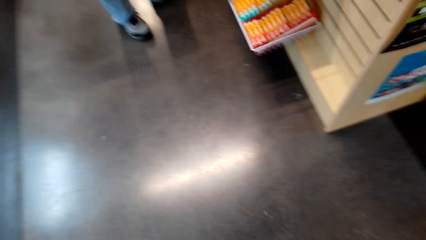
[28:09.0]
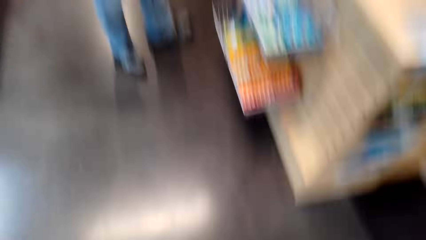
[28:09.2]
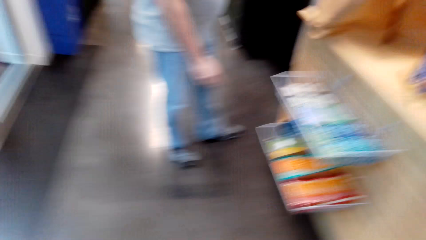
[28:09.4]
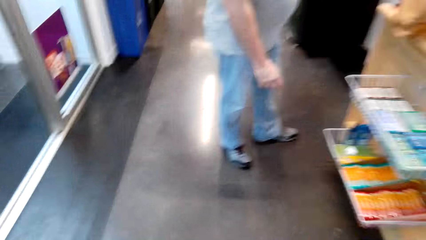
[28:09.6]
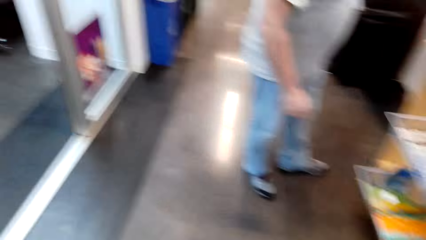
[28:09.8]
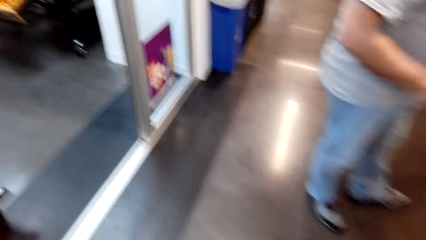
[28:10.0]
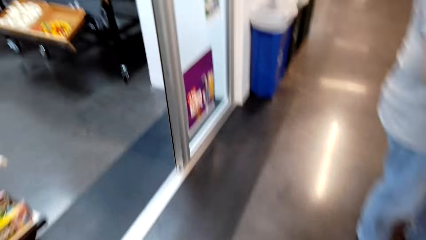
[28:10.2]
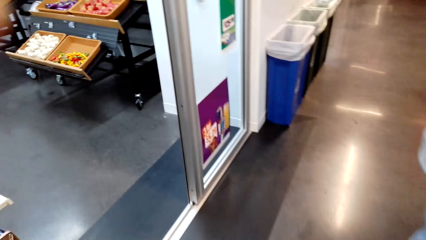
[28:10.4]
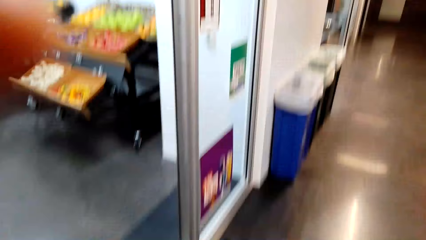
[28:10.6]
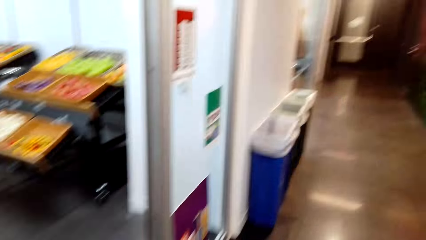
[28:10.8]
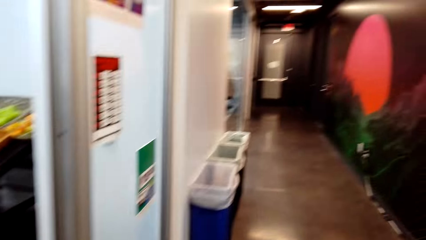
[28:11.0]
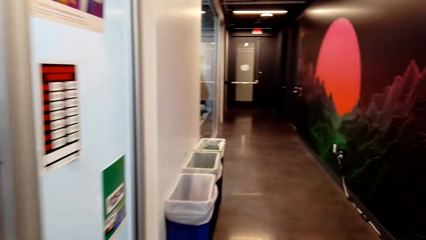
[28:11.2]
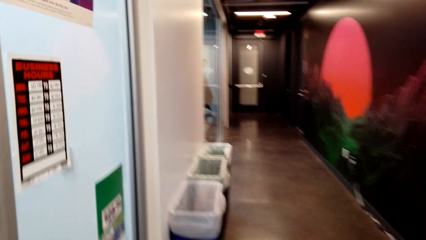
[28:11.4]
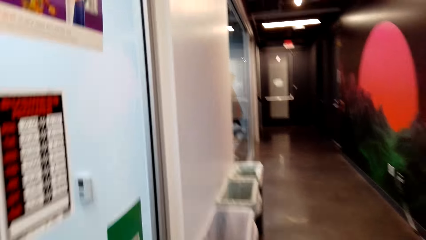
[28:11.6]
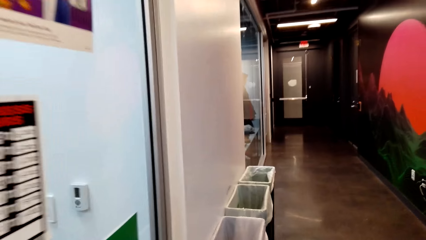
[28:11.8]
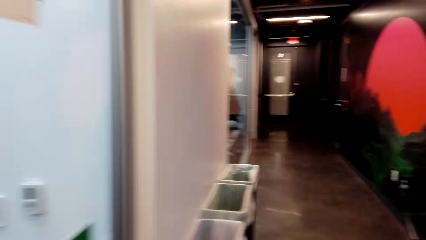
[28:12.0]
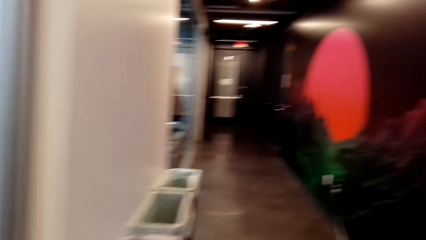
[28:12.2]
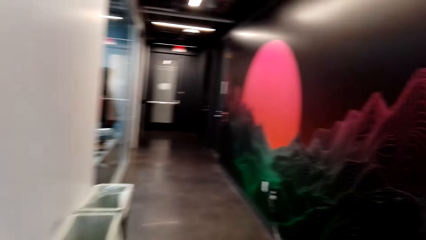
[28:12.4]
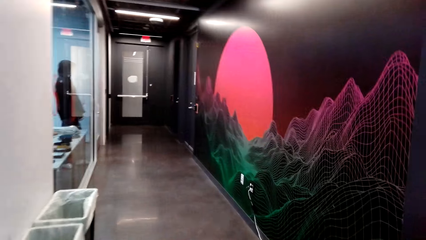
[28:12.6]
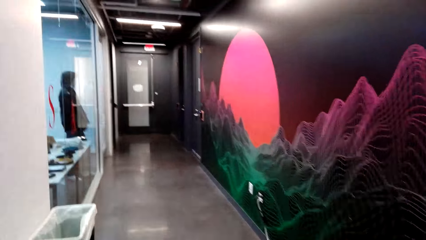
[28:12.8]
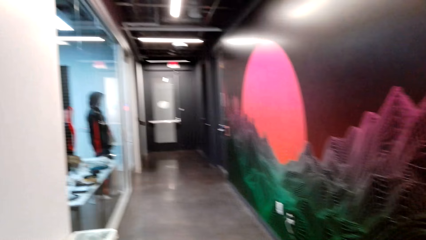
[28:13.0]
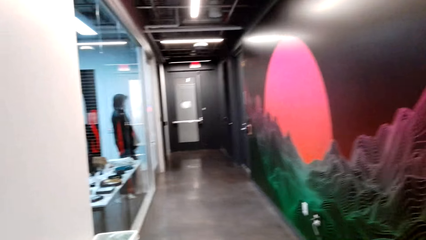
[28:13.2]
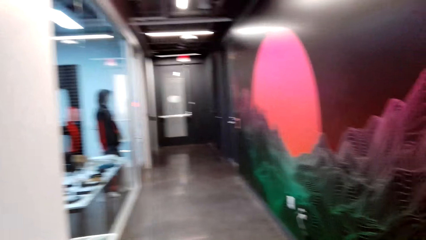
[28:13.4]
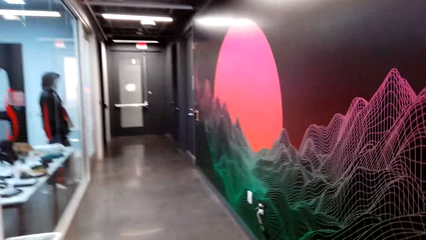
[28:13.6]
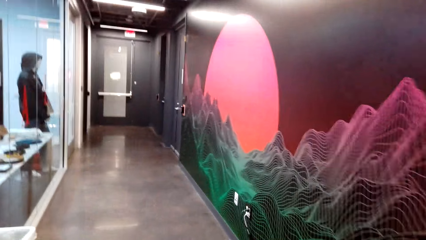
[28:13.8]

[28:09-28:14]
The camera wearer walks out.
